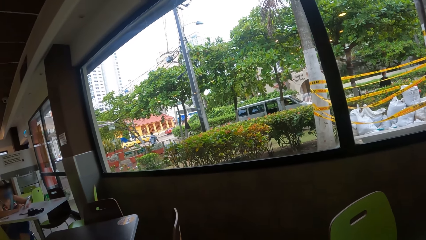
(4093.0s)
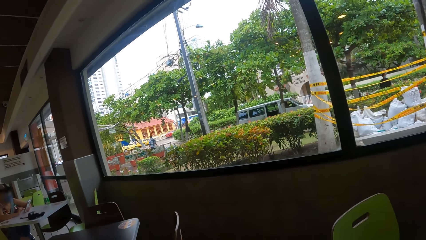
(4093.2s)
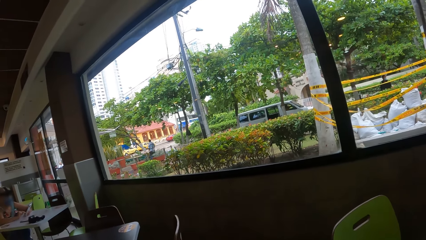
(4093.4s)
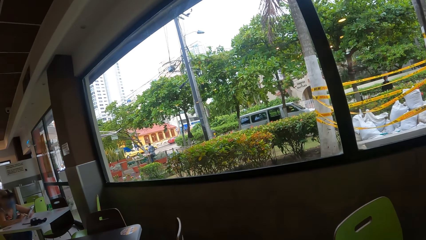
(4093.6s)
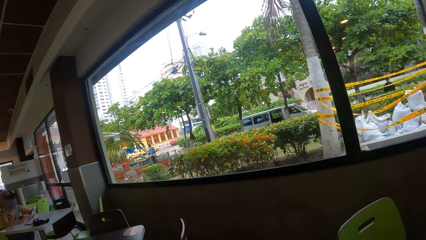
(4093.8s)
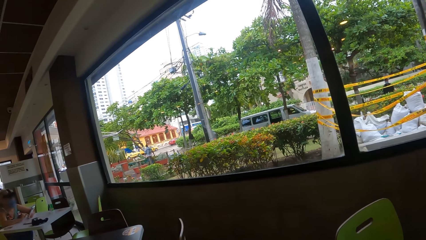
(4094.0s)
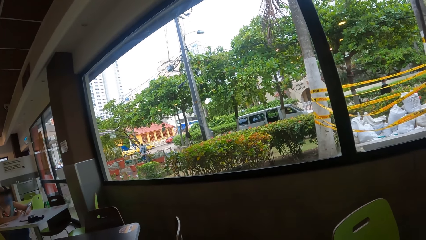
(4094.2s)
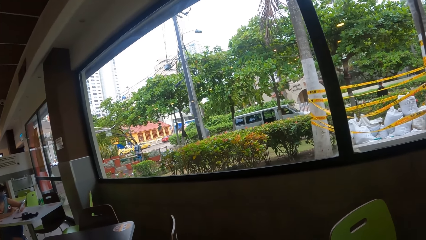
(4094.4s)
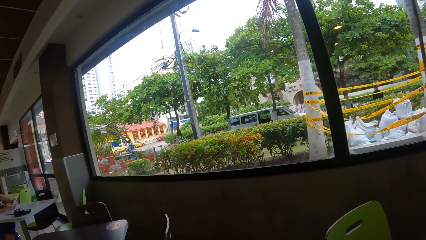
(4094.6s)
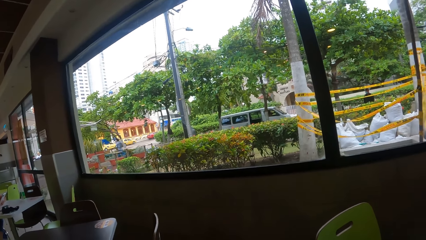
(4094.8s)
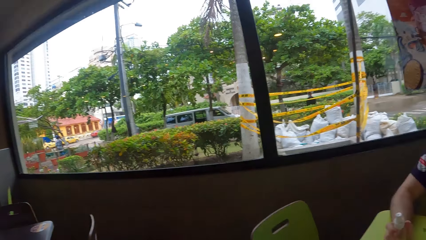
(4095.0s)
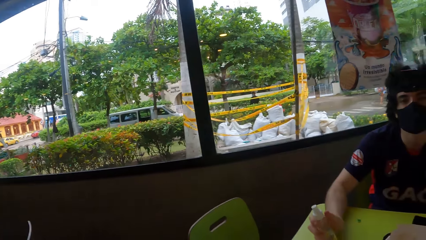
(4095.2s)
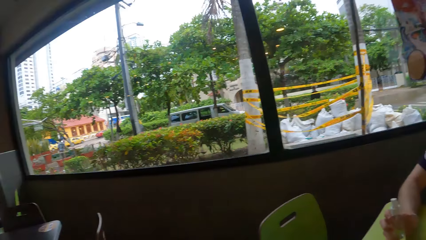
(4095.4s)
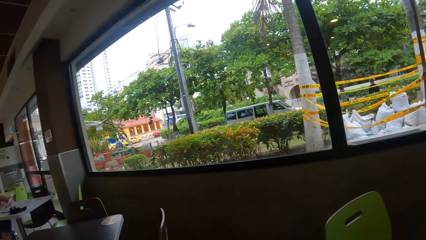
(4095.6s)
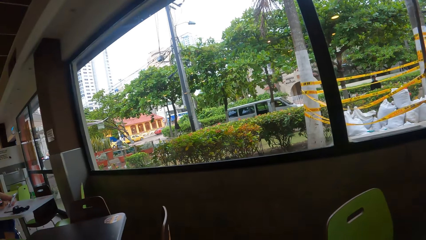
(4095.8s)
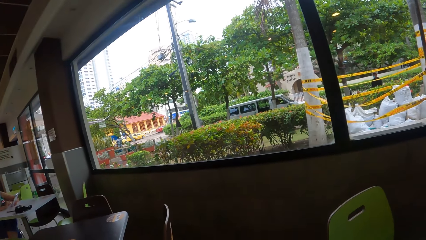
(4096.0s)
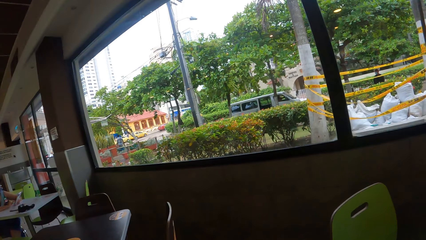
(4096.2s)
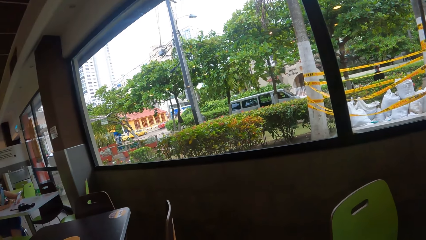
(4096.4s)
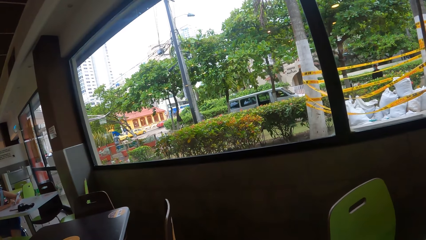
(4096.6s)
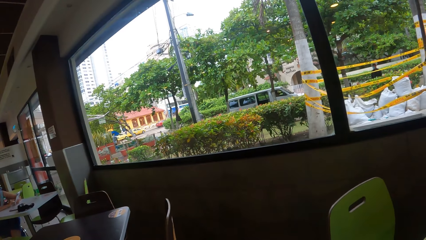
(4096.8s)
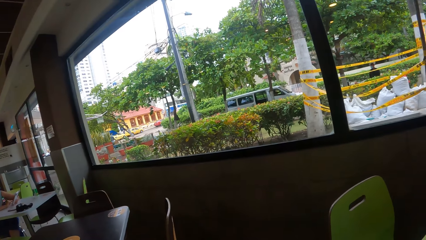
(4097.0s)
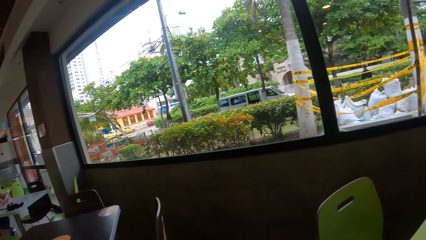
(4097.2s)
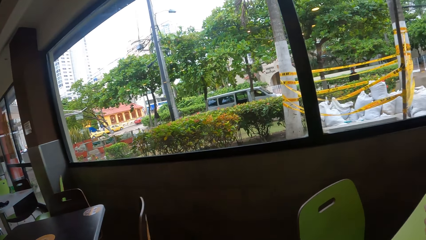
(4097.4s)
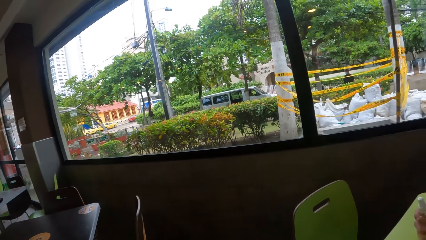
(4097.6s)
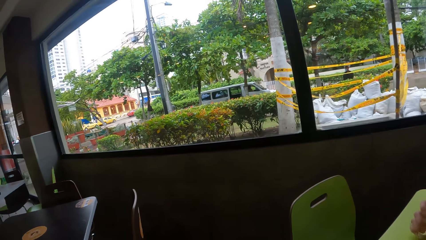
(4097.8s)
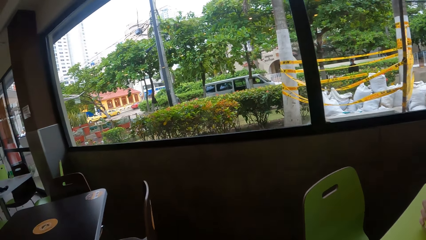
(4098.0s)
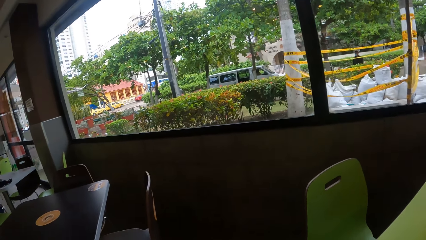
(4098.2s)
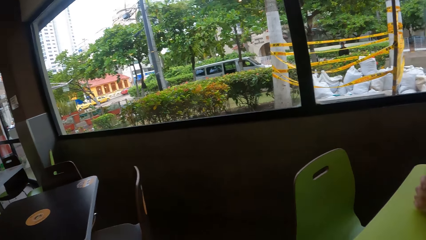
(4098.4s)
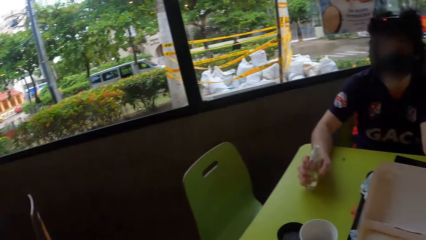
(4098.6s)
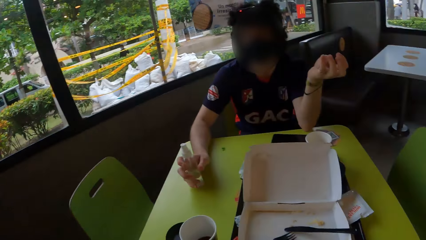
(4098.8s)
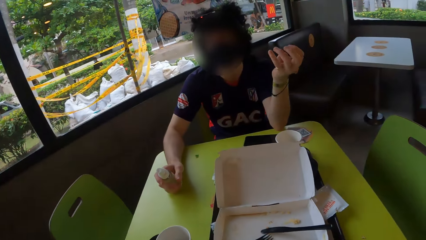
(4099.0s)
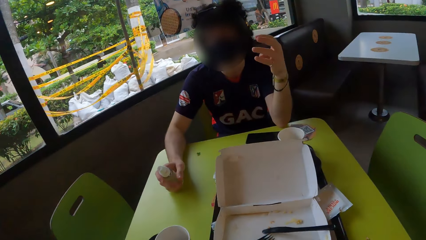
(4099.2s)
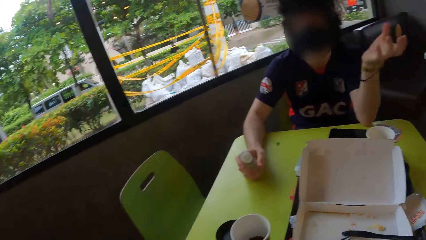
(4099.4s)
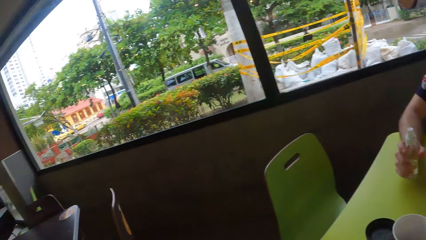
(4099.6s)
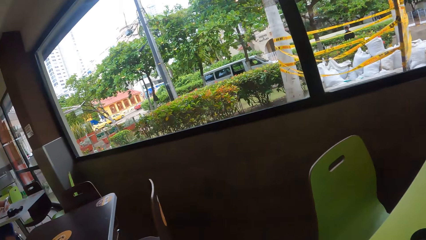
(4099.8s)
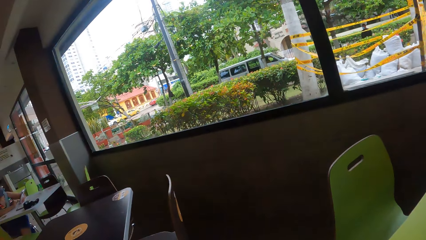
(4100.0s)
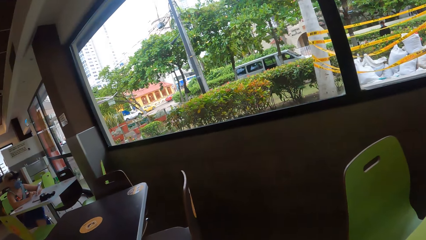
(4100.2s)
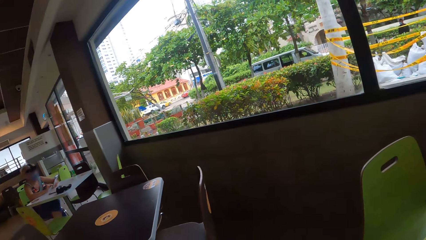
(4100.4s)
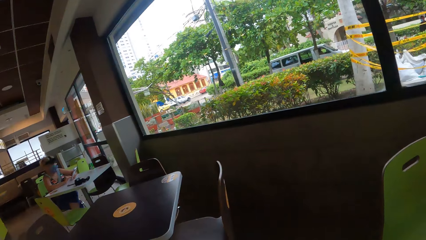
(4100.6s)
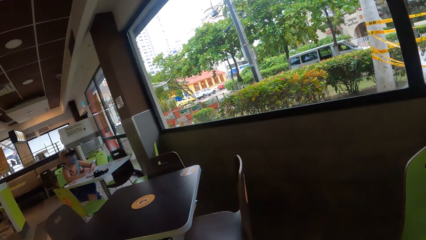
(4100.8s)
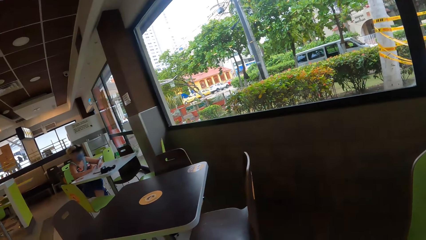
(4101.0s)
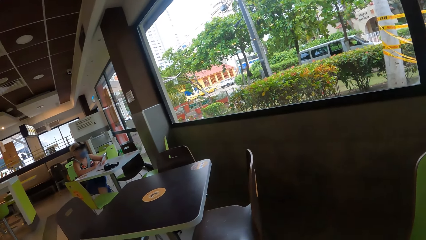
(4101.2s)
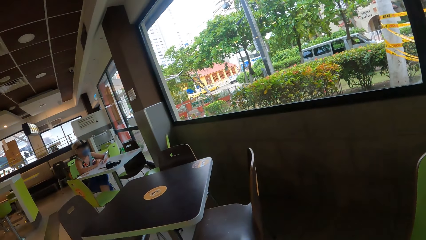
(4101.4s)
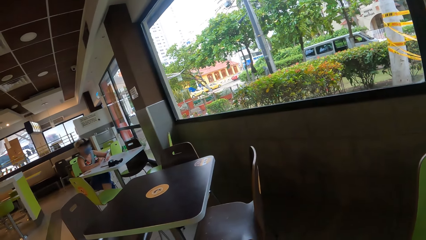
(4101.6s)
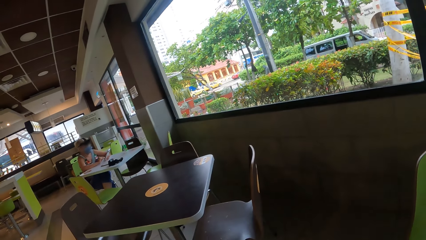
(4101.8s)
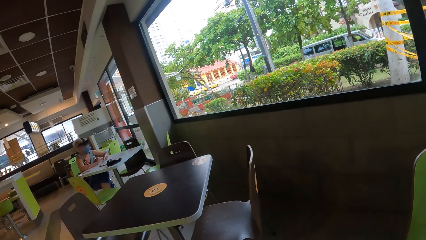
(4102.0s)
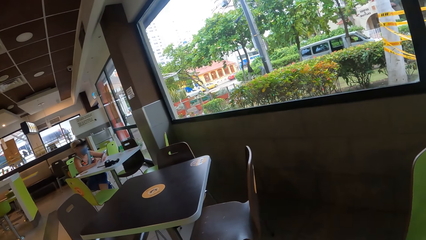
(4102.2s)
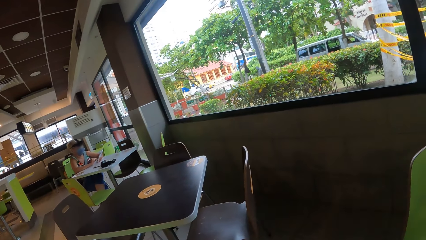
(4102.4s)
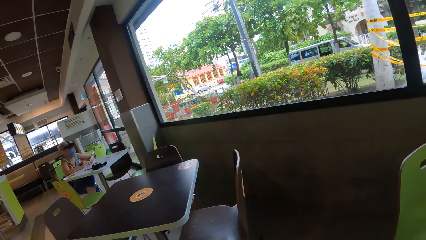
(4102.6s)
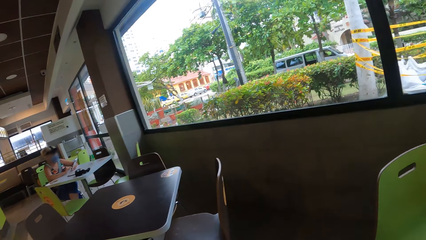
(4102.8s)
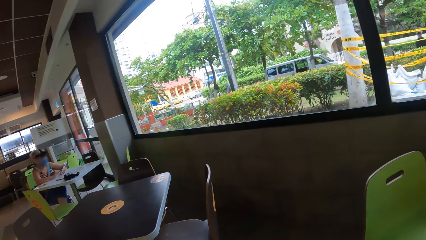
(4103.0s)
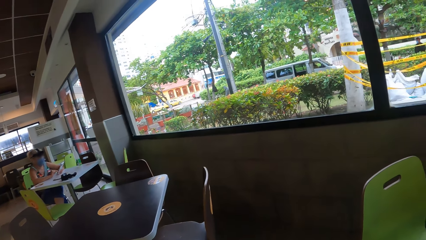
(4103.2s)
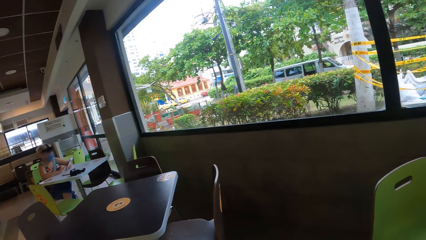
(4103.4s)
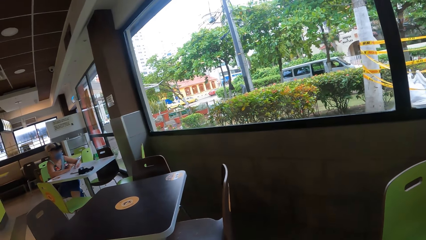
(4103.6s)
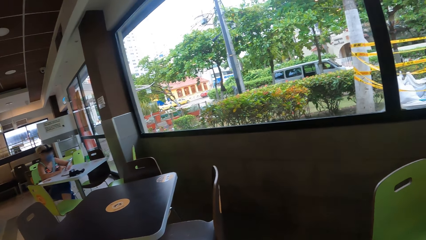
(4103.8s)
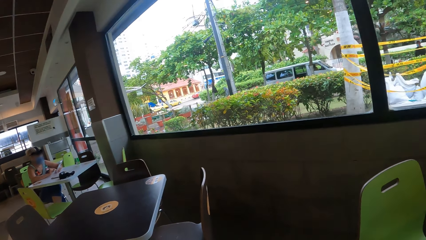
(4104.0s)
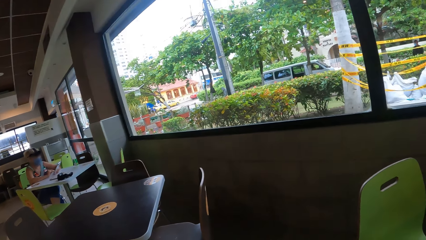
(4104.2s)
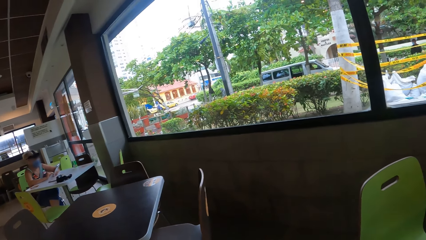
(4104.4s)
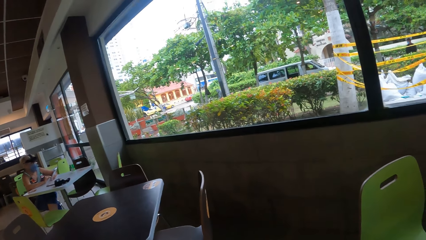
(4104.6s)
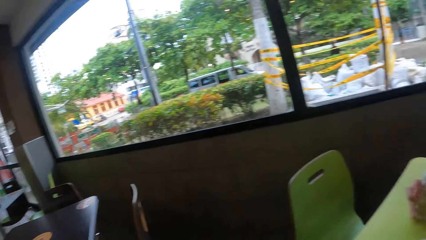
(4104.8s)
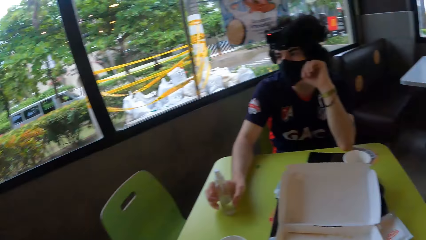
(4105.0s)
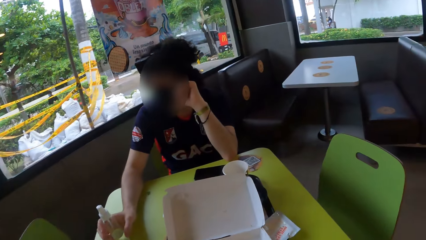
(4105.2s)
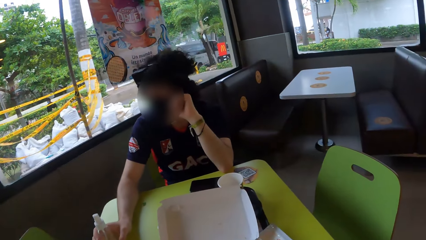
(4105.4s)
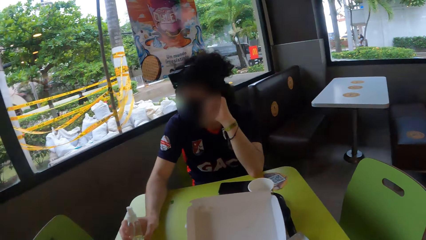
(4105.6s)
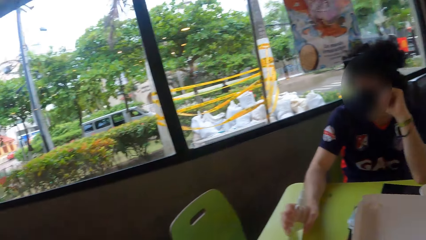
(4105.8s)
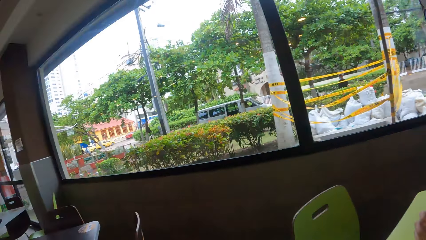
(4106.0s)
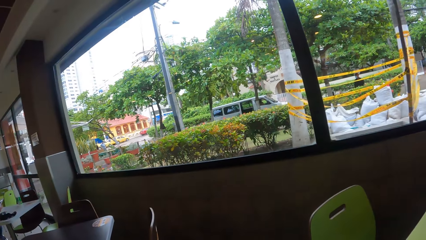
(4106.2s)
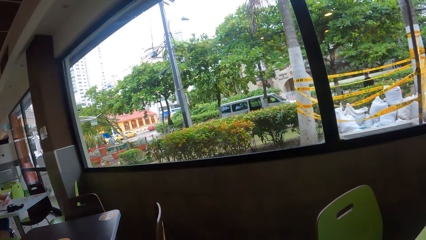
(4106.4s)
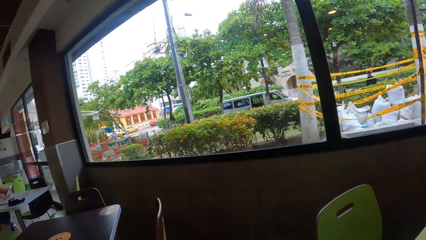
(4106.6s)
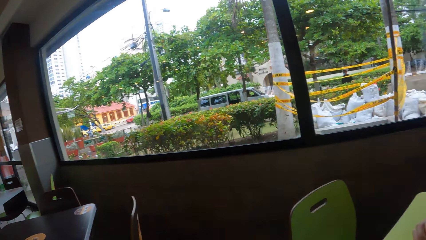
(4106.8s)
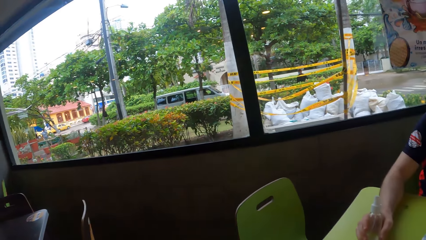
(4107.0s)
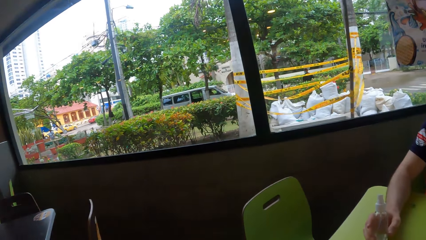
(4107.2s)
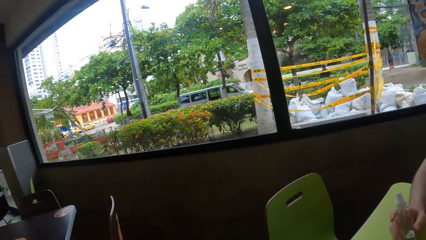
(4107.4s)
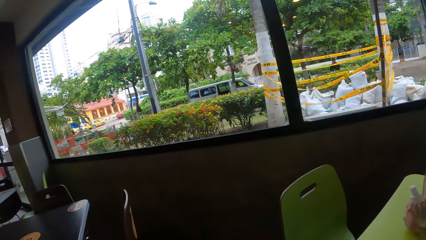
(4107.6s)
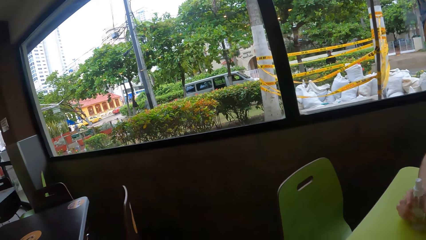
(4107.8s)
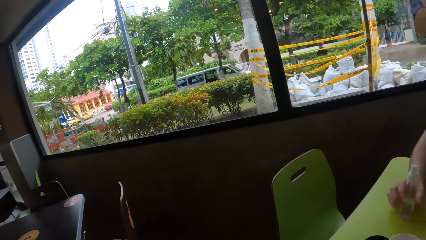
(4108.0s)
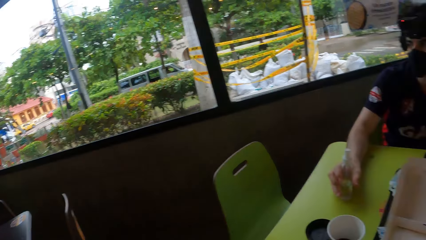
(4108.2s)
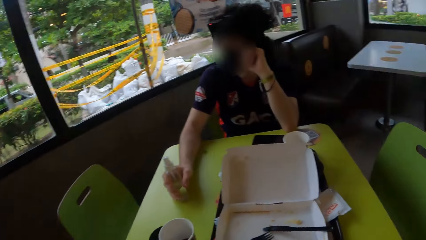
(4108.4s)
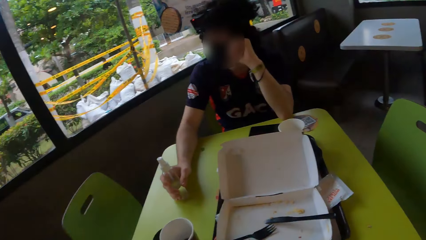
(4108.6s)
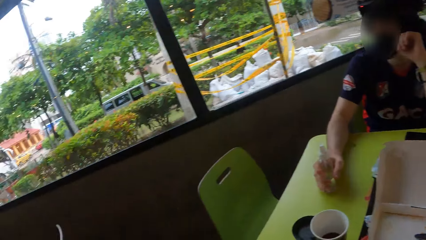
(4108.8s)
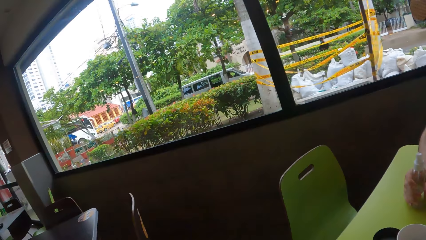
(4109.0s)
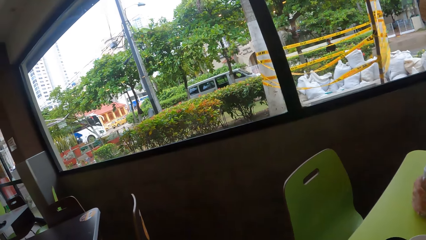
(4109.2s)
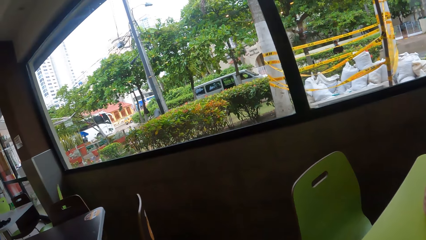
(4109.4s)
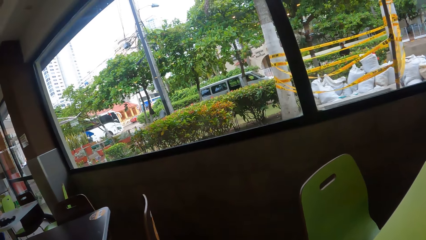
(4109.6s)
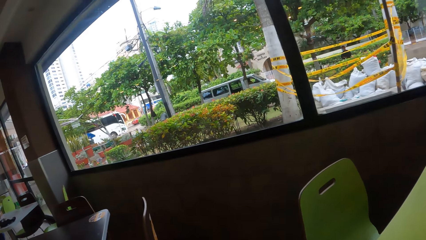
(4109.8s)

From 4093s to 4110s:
A person points at the camera wearer with his left hand. The camera wearer looks around the window. They look around the person. They look around the window.
